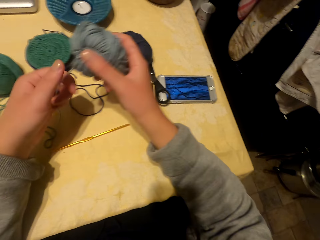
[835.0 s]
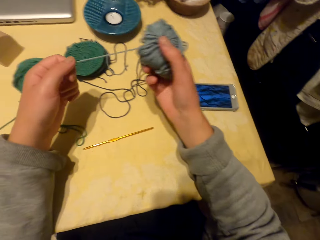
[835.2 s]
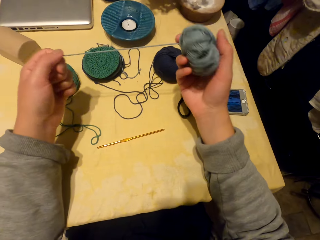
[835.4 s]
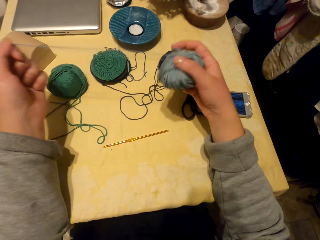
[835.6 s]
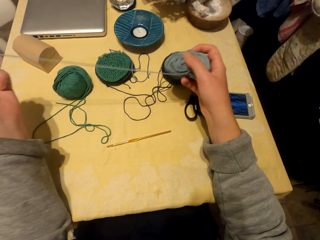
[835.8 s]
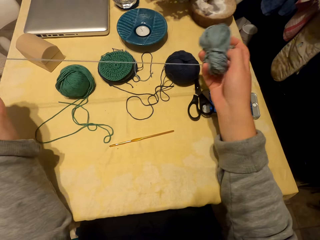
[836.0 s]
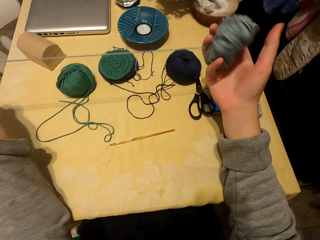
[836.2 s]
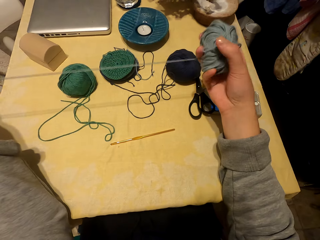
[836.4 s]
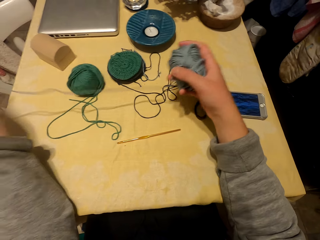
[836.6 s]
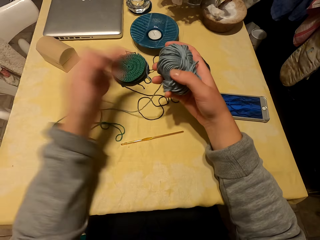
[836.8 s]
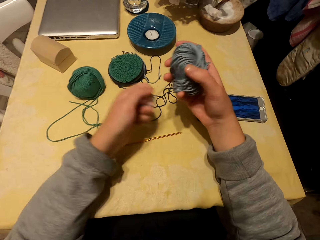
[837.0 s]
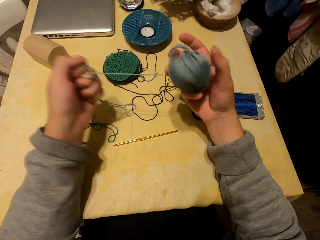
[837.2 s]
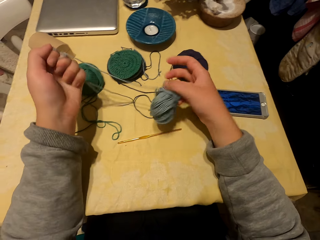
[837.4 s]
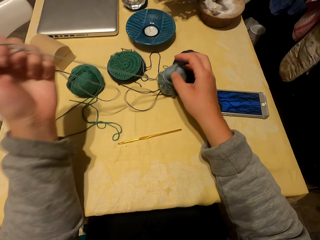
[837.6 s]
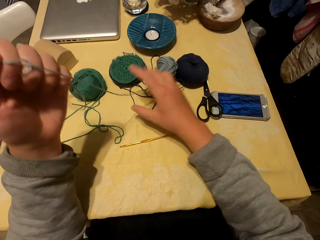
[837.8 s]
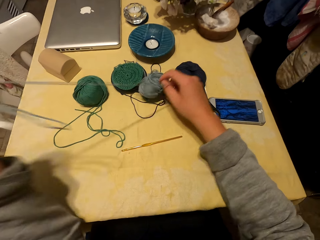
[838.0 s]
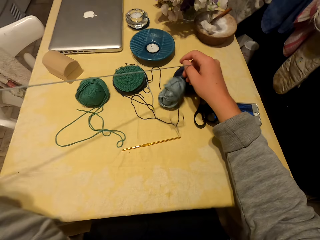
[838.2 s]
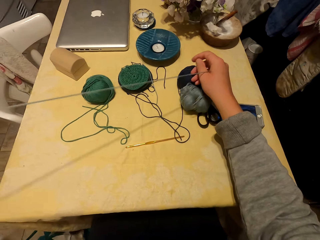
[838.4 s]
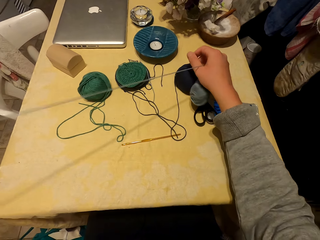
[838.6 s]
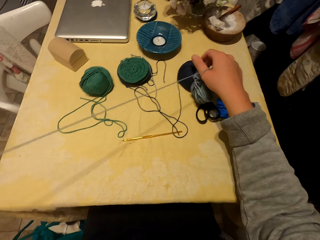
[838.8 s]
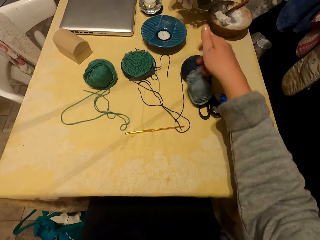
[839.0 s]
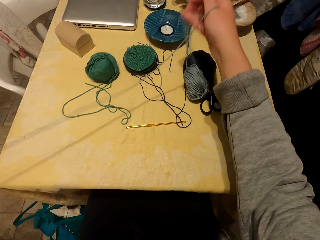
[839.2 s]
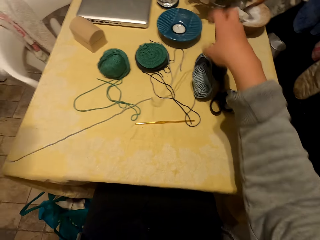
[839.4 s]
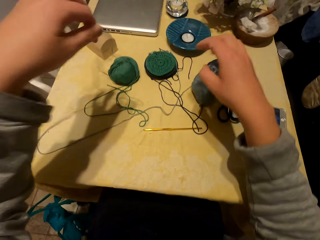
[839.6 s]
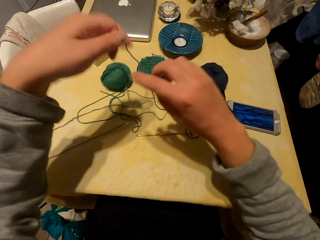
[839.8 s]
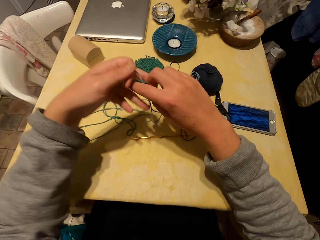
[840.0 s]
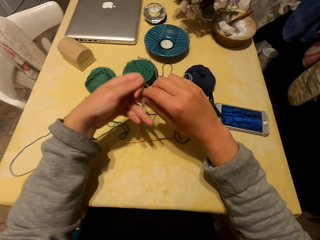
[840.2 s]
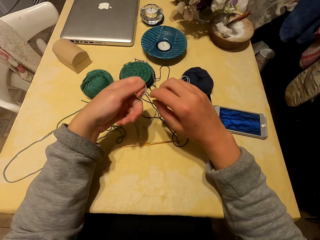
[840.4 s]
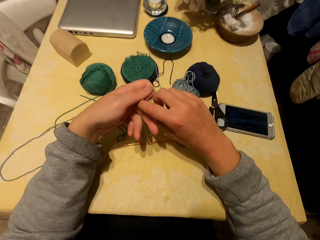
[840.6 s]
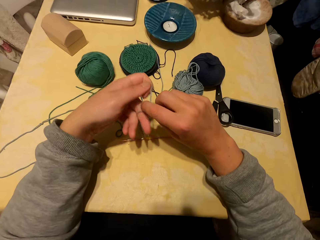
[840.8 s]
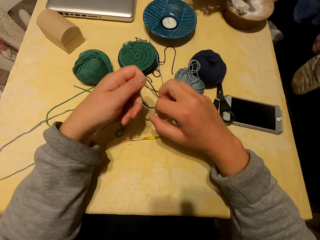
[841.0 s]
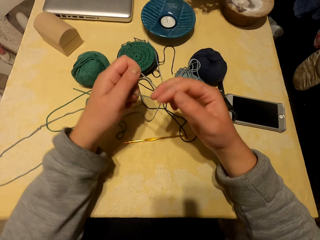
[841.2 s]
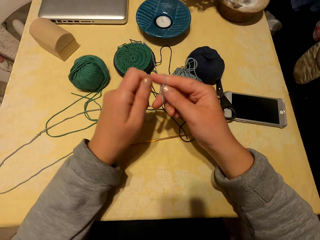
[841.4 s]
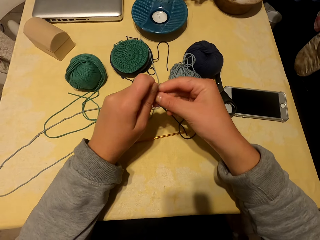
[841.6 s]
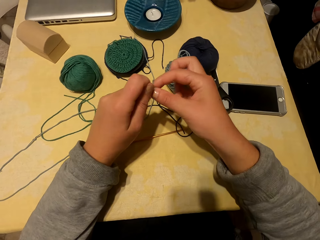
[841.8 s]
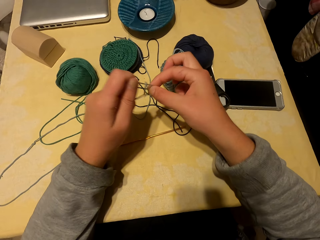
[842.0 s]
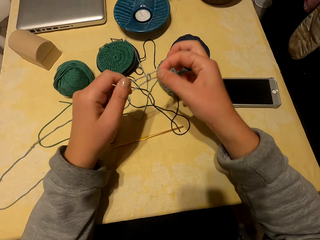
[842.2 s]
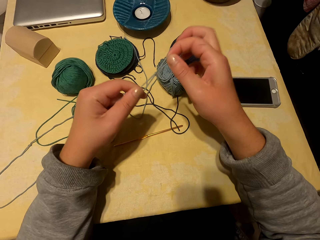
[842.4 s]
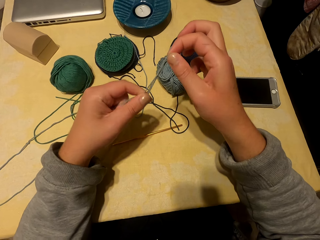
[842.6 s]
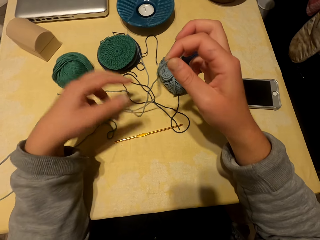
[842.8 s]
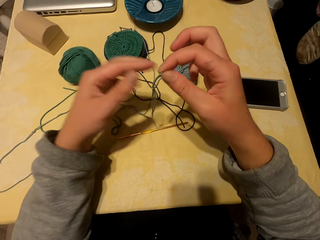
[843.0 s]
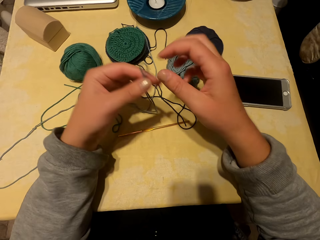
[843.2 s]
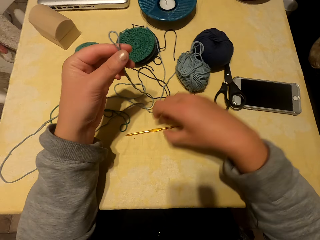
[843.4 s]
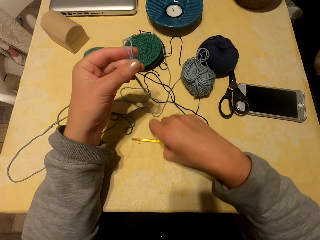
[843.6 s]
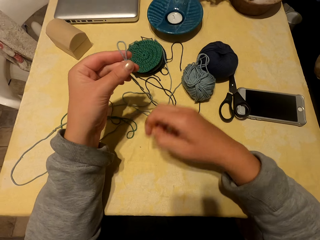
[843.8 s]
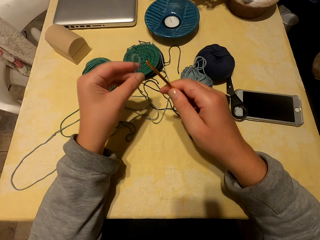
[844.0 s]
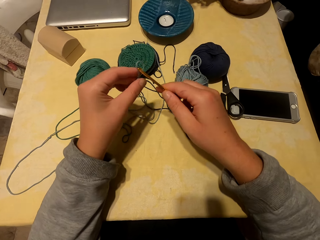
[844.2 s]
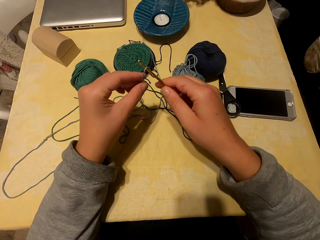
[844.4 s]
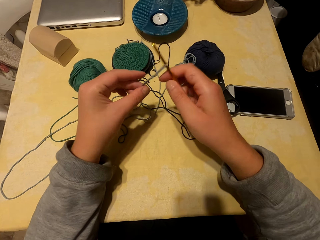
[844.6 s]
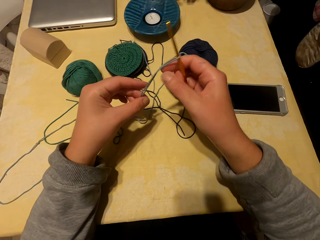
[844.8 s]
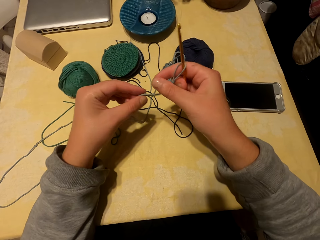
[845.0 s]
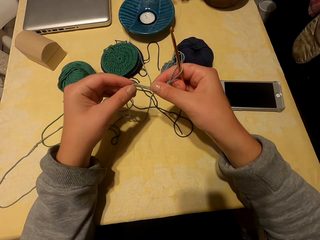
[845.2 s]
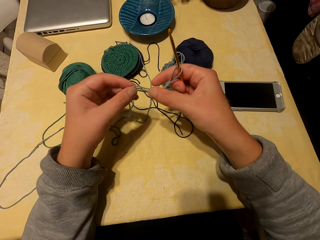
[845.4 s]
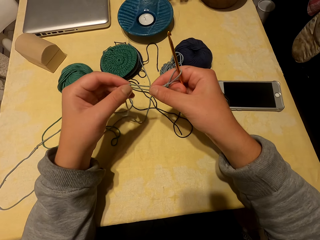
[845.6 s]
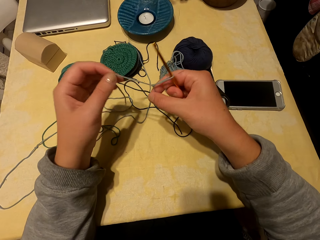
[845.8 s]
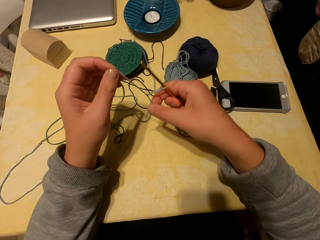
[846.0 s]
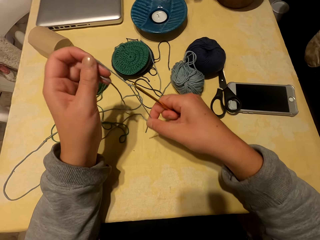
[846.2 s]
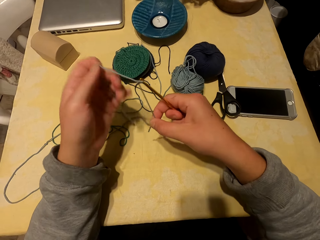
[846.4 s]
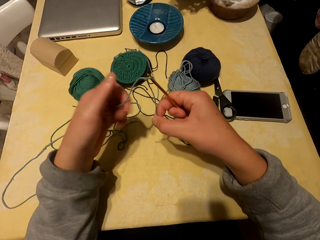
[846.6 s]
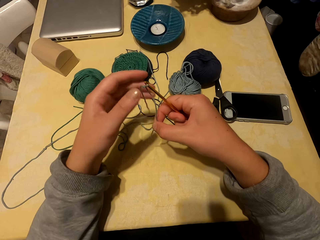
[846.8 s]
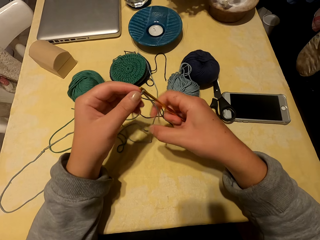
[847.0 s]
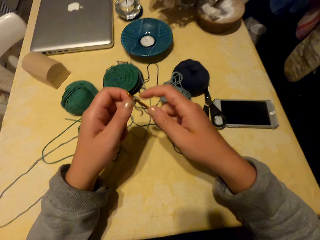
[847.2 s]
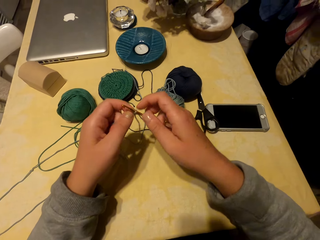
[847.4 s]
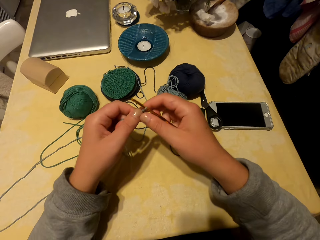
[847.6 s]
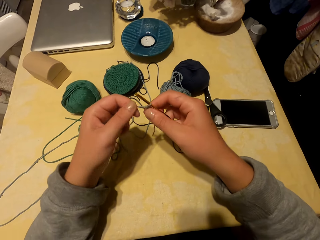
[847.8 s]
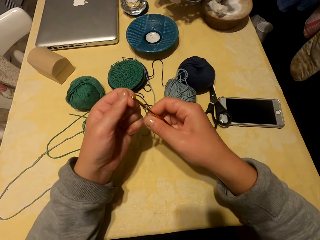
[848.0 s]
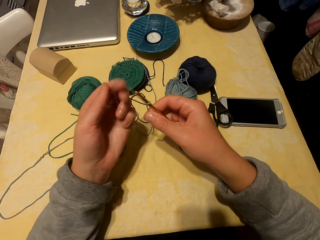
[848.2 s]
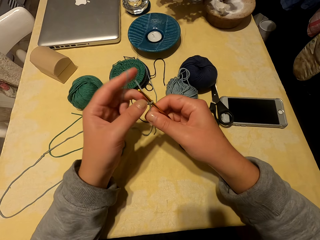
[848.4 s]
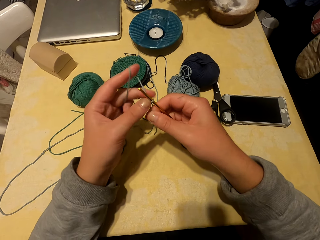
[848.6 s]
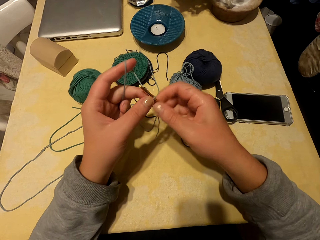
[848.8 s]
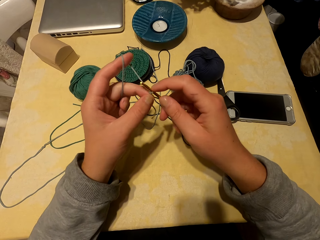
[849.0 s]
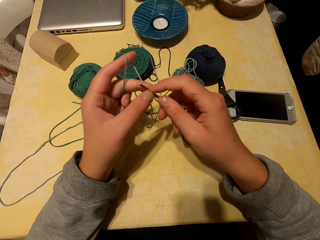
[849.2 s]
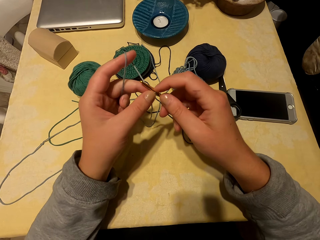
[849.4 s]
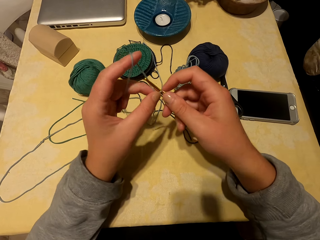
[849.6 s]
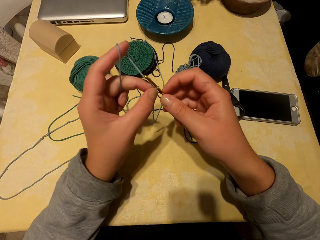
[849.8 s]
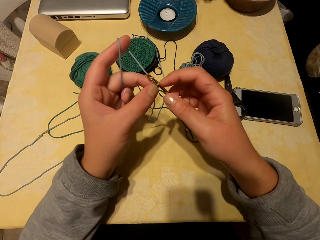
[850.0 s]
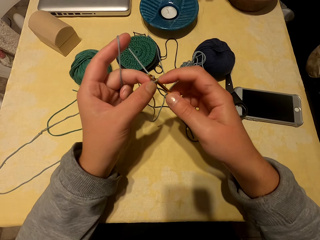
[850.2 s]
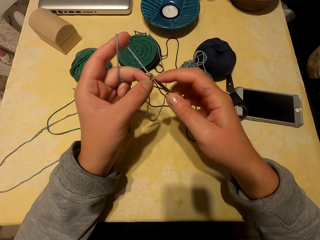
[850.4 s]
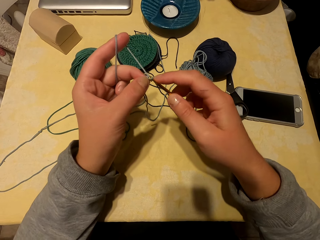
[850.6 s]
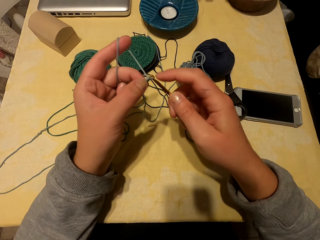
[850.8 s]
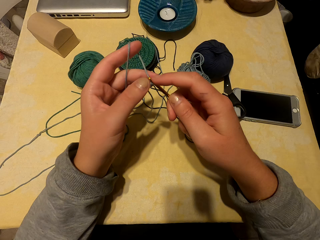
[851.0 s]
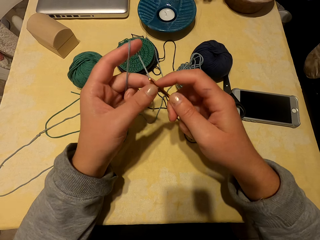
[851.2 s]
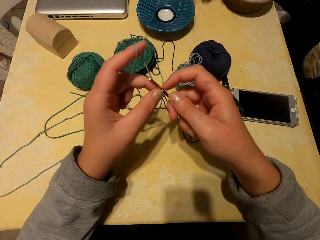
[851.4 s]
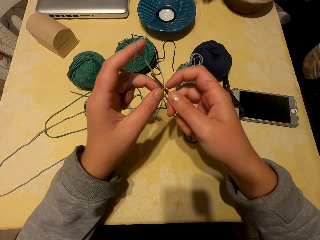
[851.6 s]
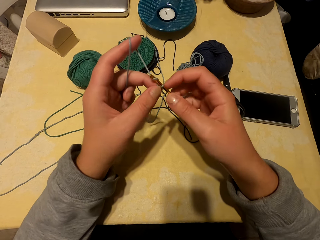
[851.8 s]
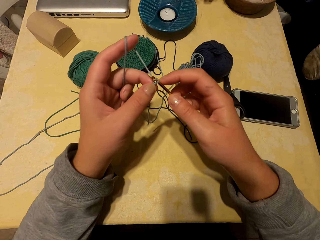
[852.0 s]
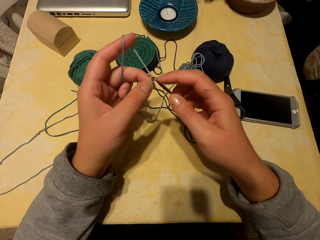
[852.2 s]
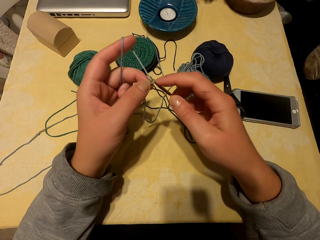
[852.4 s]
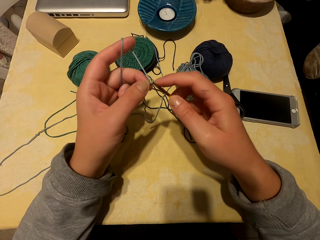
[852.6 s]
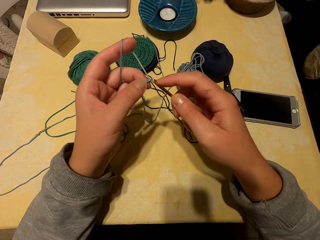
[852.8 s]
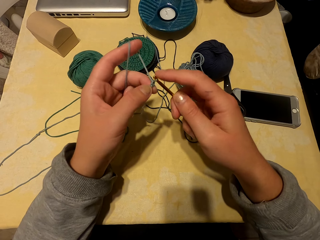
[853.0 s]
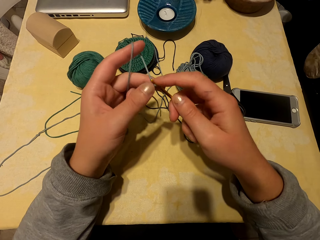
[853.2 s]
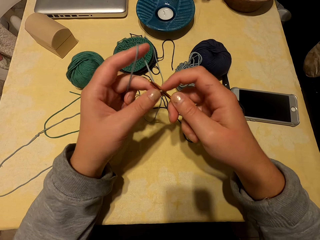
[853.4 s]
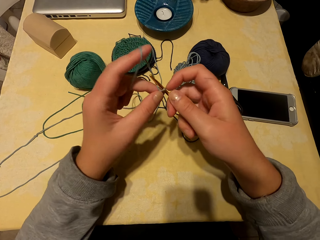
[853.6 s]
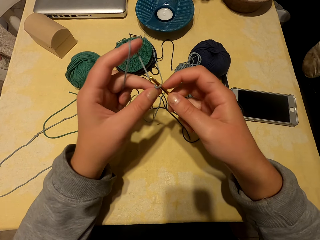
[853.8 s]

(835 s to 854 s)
The camera wearer unrolls the thread. They pull the yarn. They tie a knot. They pick up the knitting needle. They tighten the thread on the knitting needle. They knit the fabric with the yarn and the needle.

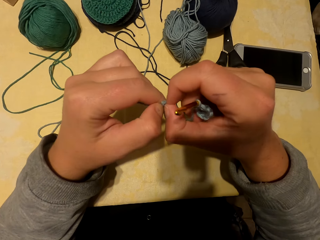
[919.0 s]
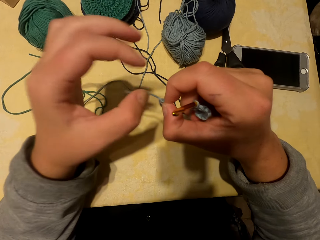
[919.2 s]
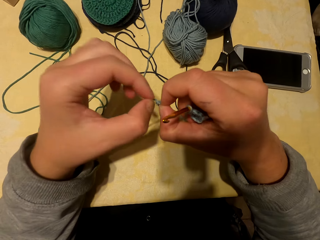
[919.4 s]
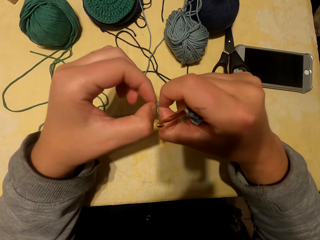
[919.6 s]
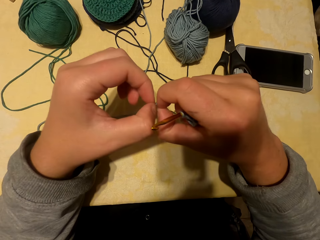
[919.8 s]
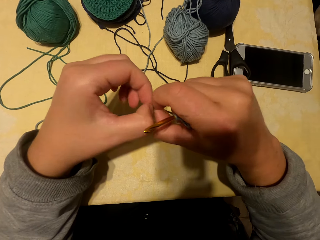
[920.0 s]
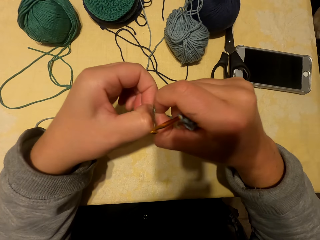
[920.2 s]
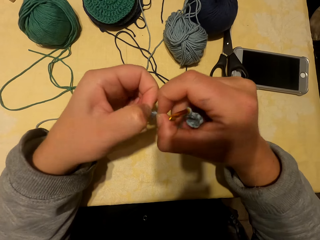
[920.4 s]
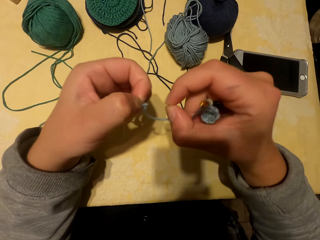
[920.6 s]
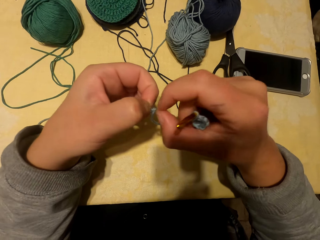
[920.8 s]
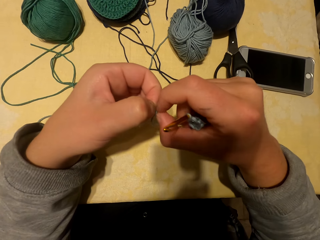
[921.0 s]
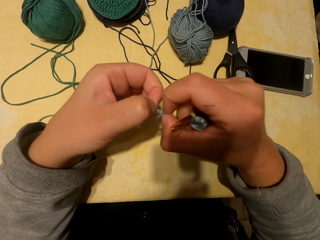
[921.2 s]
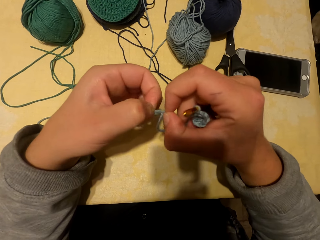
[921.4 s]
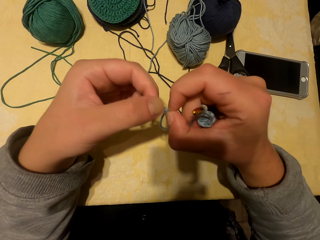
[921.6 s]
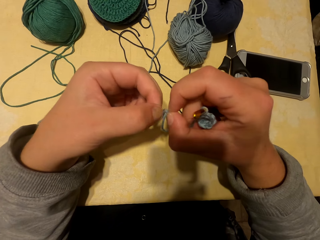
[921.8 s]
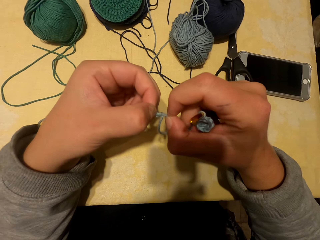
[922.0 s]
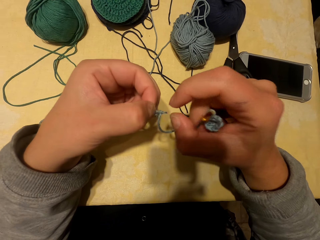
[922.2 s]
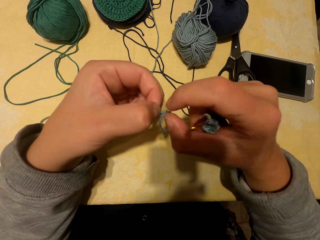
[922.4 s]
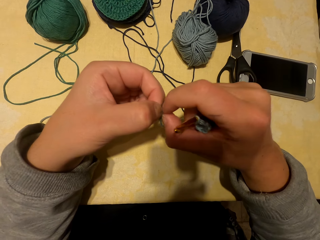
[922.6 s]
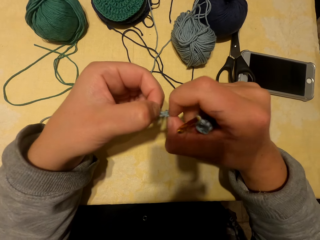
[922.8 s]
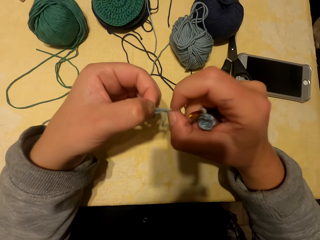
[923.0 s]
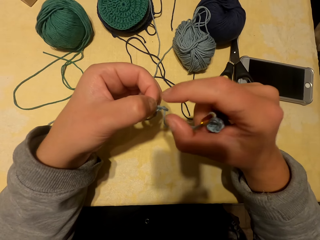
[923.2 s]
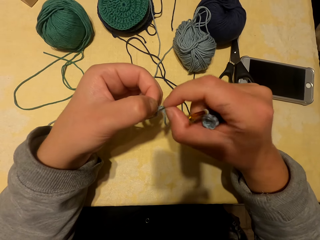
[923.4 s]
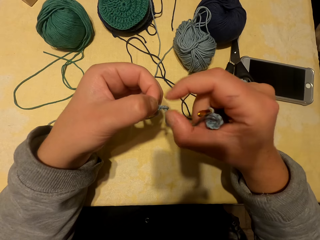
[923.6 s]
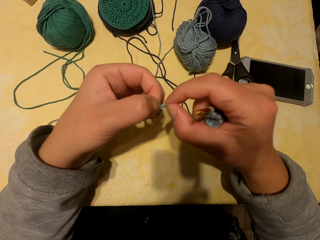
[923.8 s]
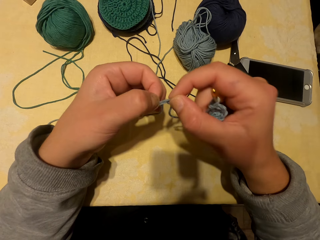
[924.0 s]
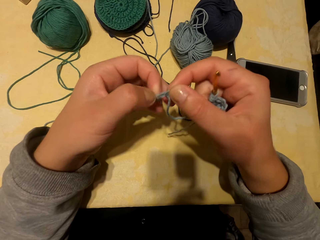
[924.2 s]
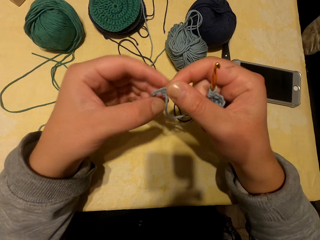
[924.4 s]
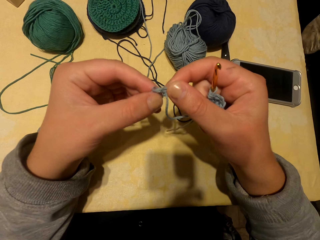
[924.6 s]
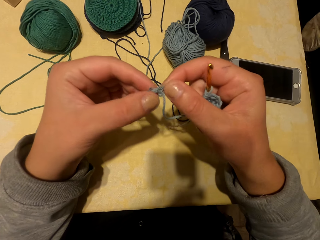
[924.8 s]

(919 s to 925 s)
The camera wearer loosens the thread.
